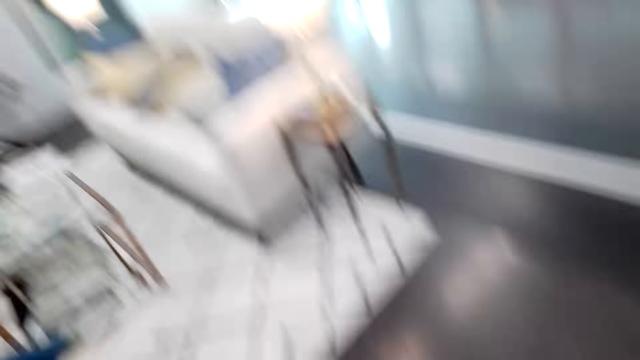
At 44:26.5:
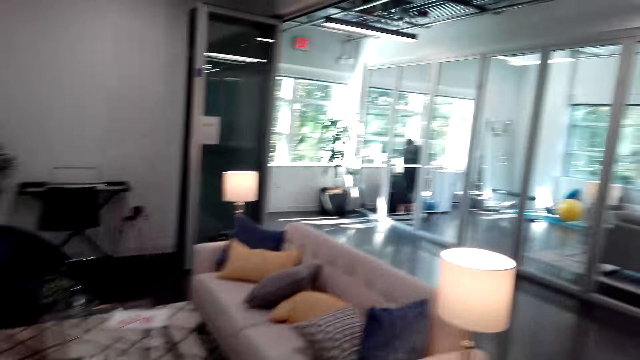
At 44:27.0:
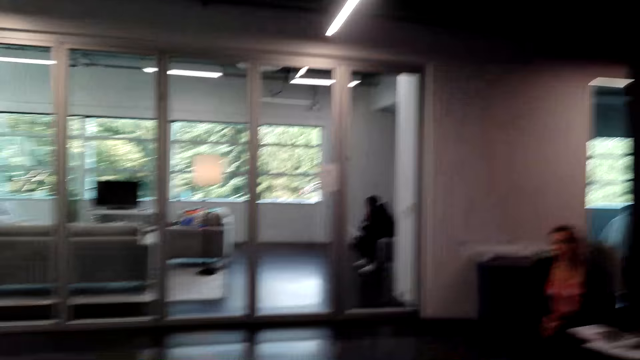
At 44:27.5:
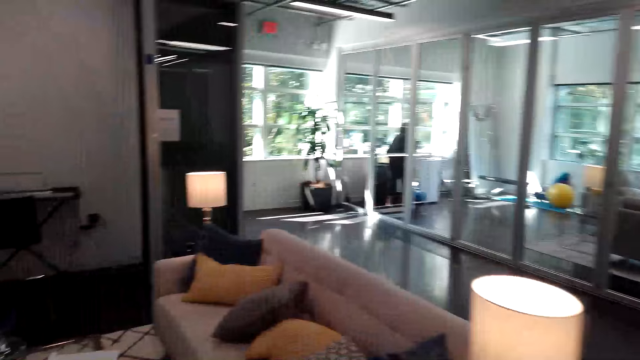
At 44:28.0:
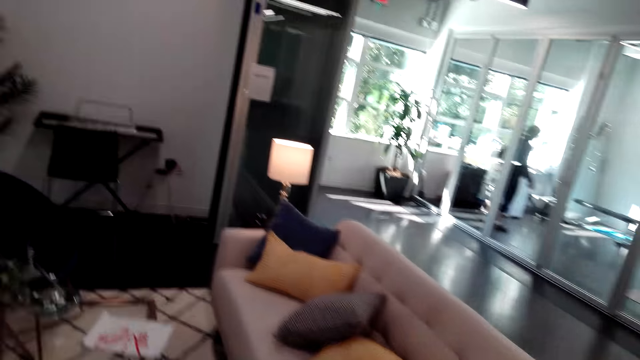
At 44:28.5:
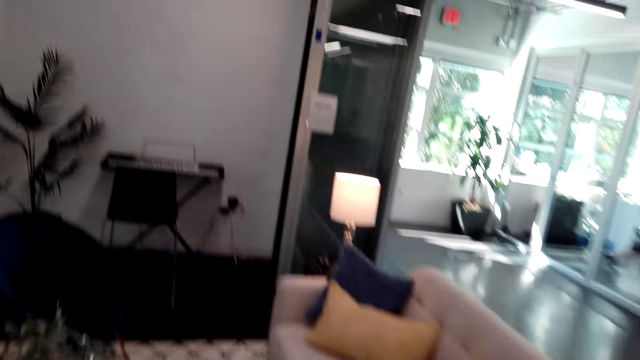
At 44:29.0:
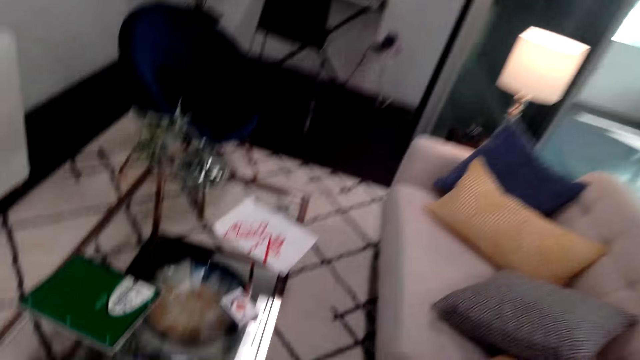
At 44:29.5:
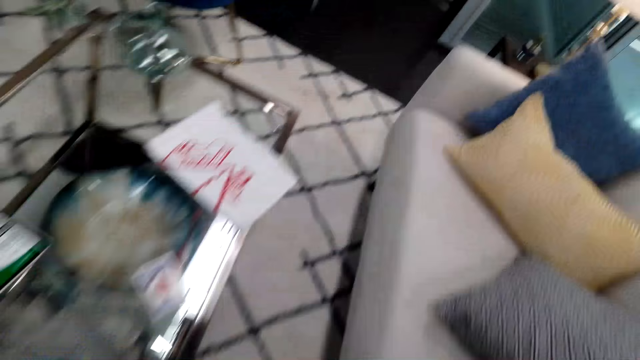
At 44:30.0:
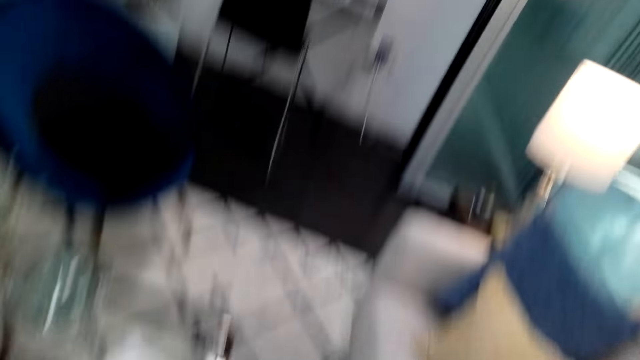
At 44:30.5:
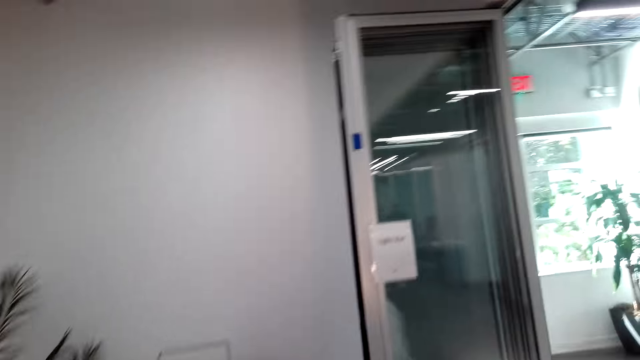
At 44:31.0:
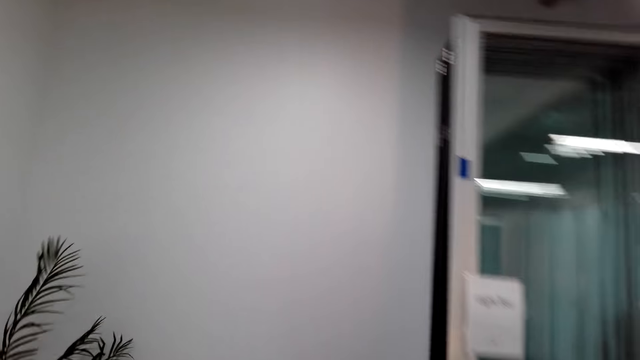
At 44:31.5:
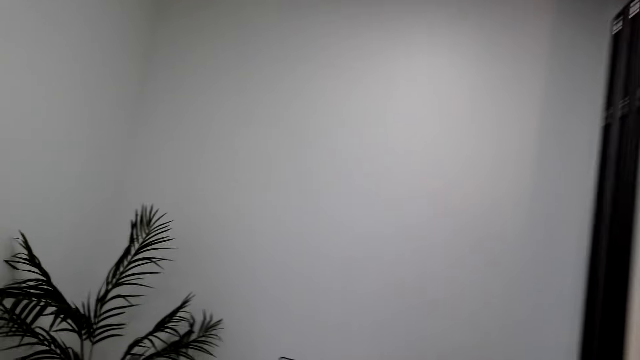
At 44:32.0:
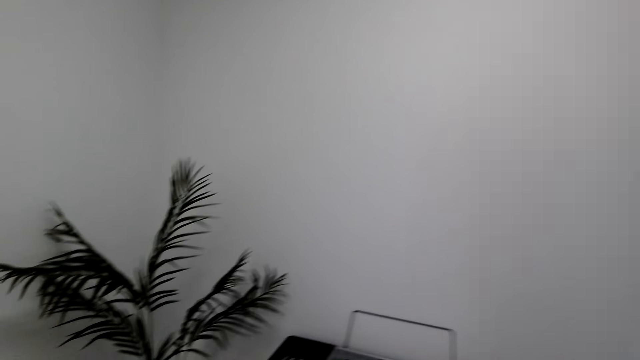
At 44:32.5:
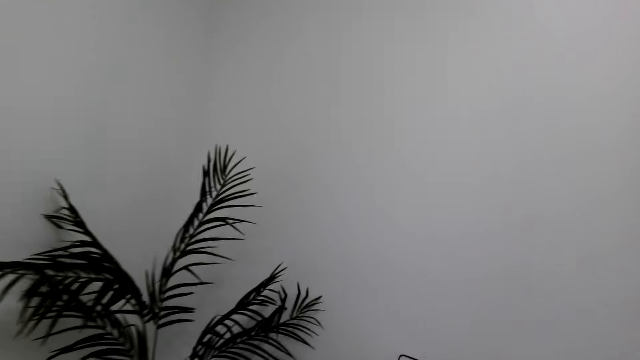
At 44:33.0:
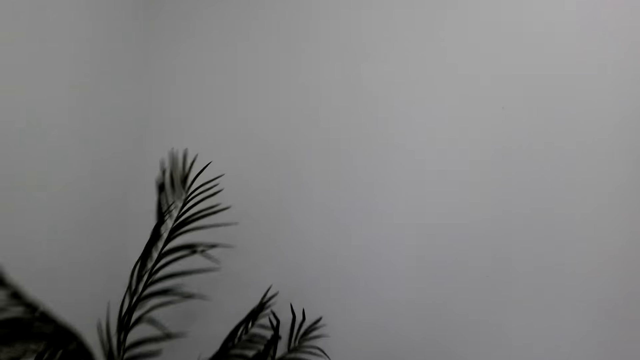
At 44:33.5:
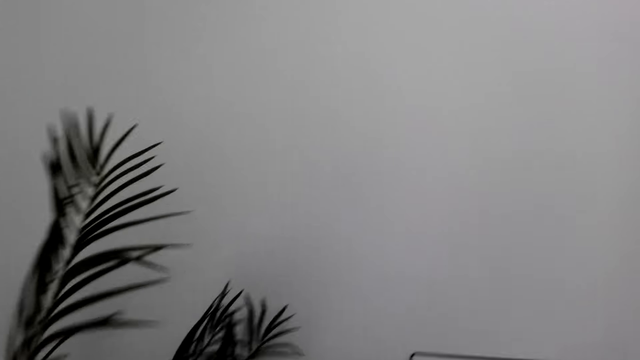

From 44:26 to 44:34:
A lady stands by the window. Another lady sits on a chair. A man sits in the other room. The first lady walks around the room. The camera wearer walks around the room.

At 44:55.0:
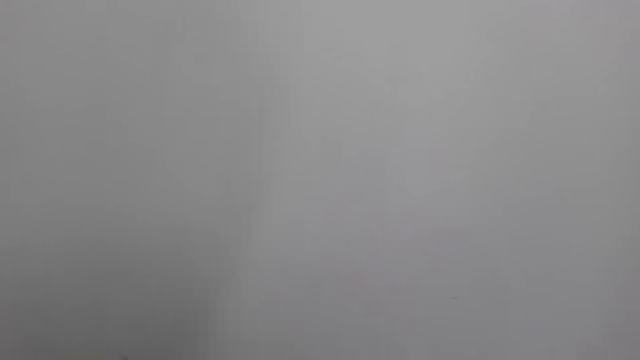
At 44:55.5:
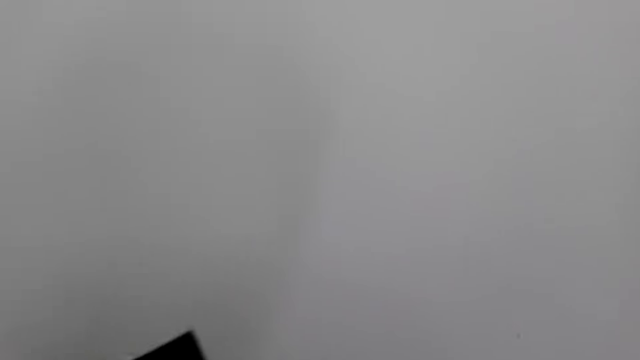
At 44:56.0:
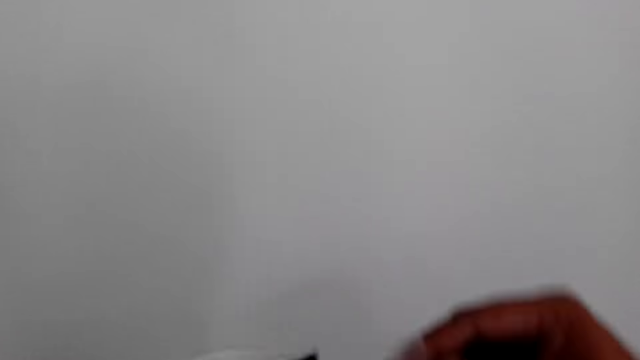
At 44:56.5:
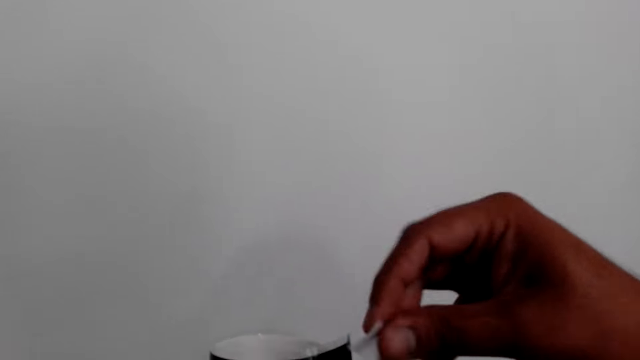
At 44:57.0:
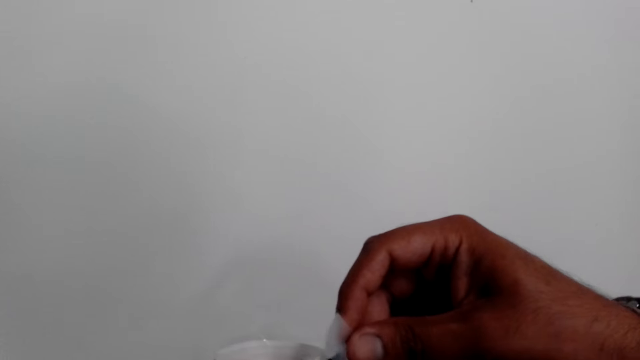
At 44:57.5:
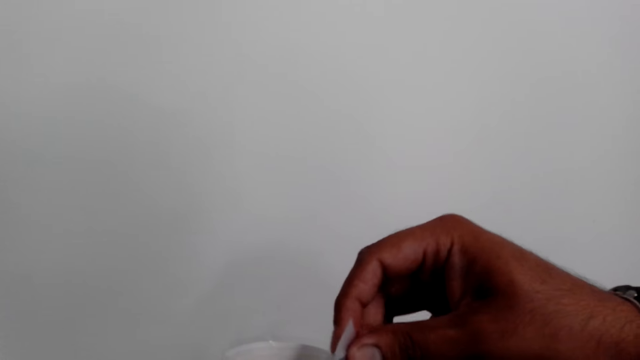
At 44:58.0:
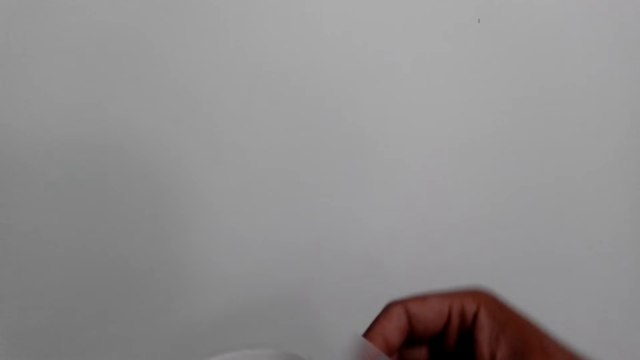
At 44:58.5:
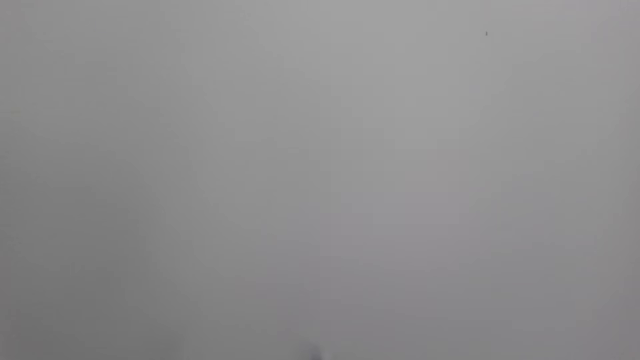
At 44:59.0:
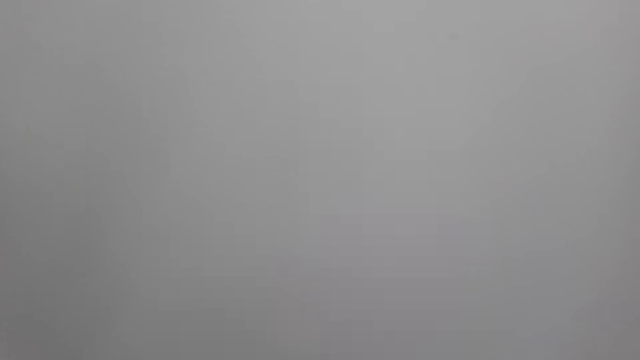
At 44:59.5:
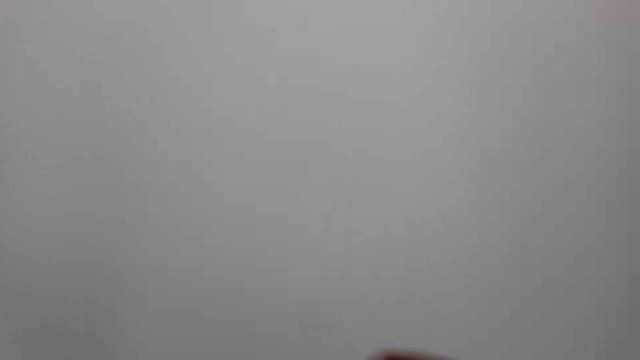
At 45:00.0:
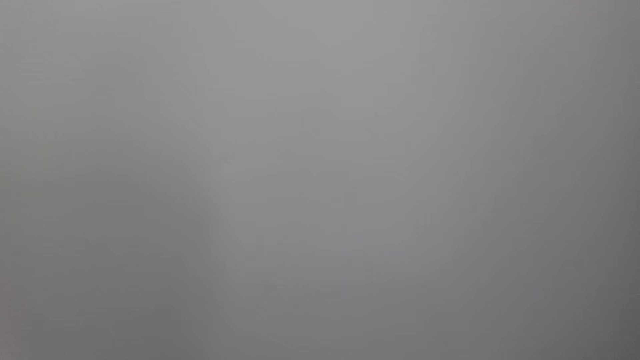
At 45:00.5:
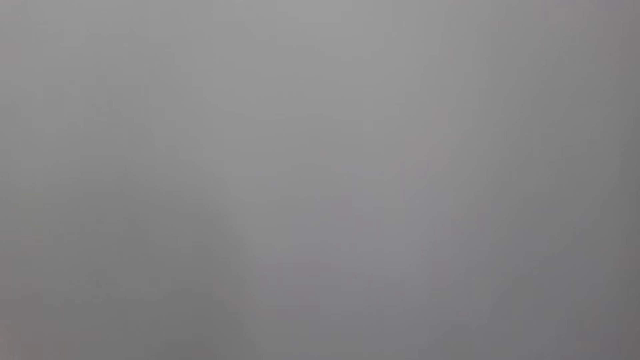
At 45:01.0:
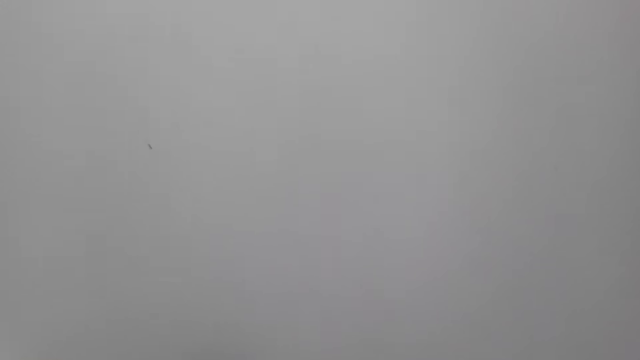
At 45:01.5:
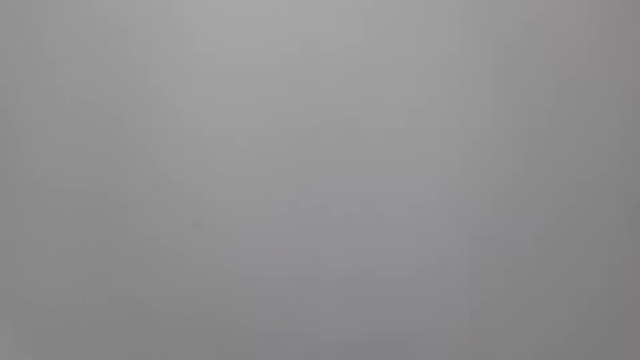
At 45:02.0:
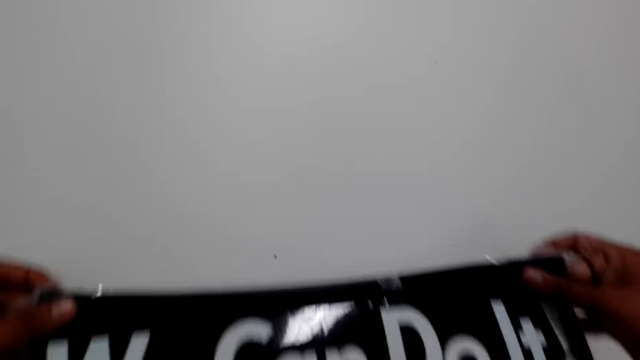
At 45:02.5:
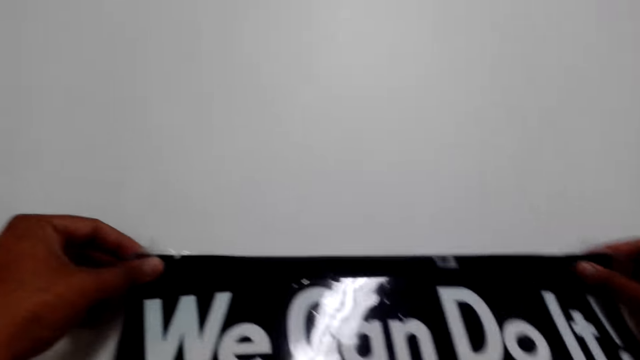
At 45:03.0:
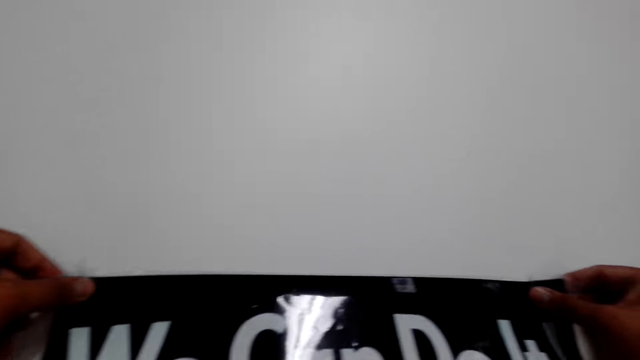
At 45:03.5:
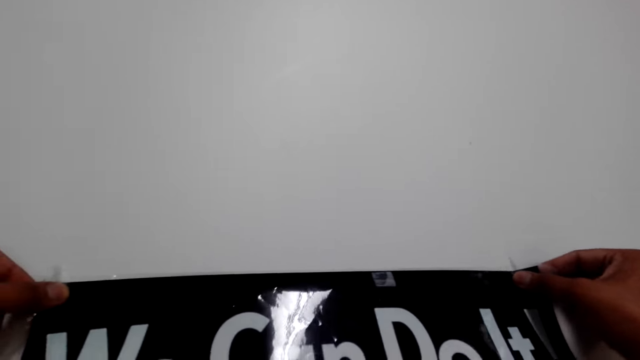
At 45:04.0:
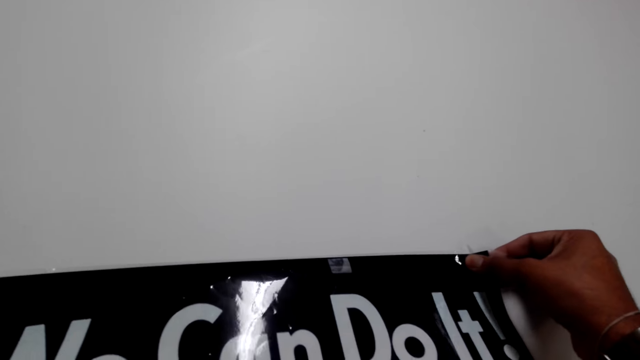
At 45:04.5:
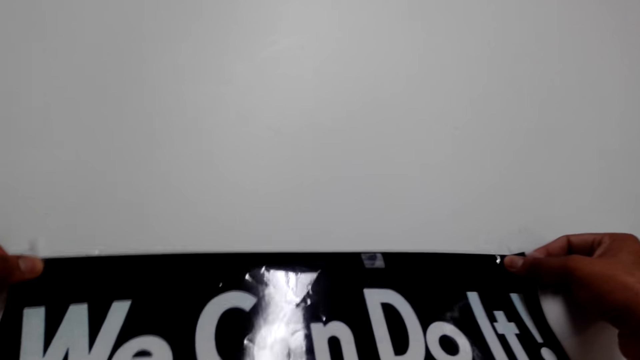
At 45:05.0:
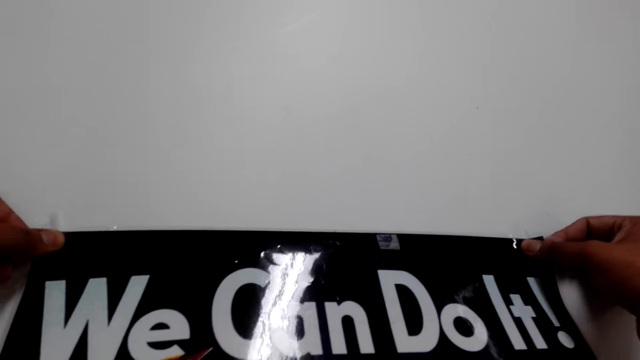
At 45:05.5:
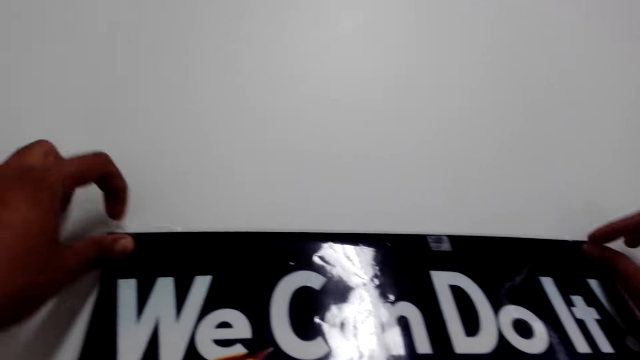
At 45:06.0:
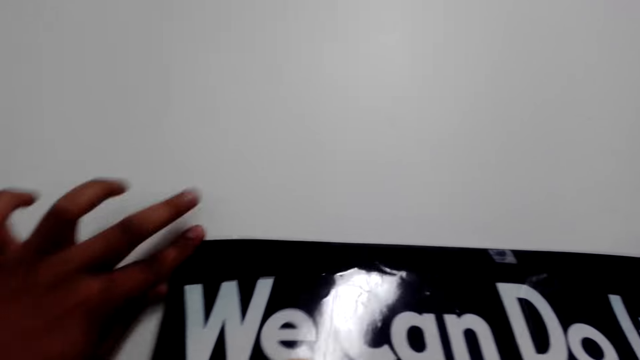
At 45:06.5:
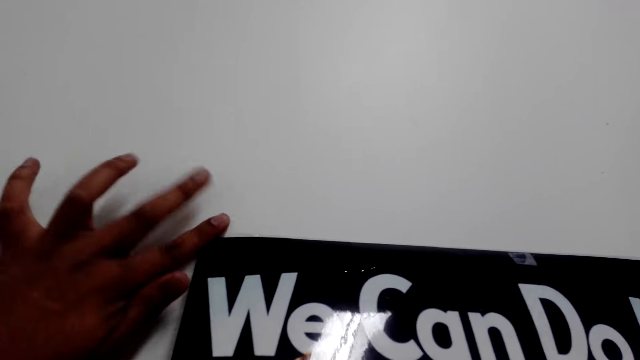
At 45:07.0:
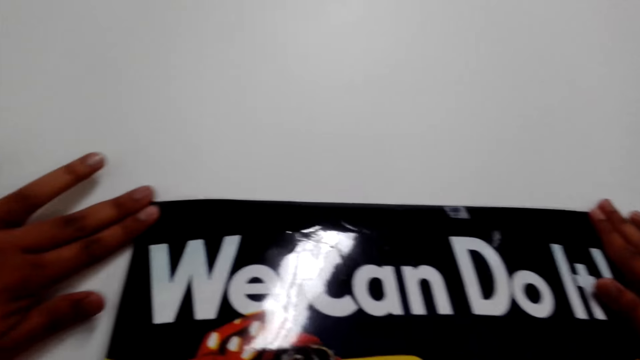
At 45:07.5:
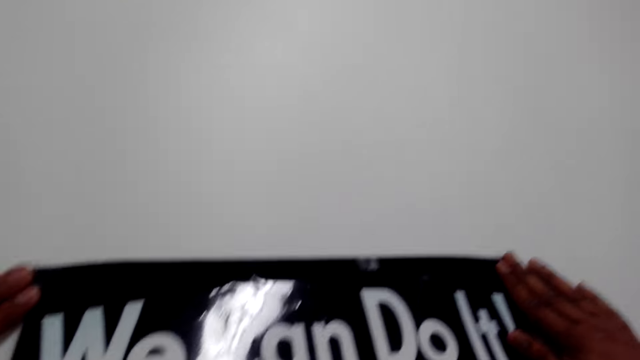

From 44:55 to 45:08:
The camera wearer holds the poster. They stick the poster on the wall.
